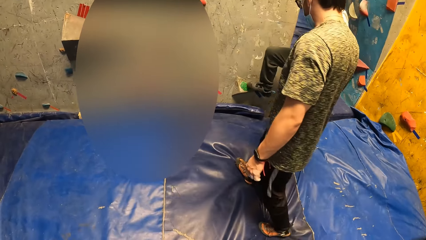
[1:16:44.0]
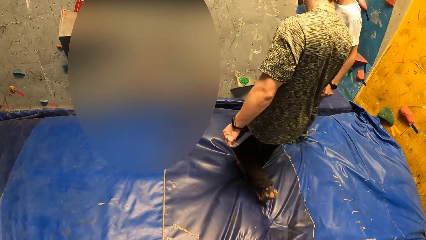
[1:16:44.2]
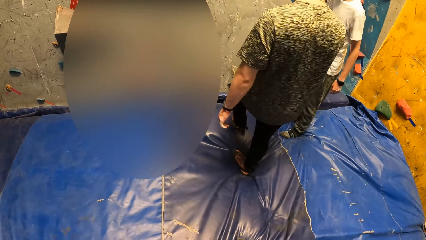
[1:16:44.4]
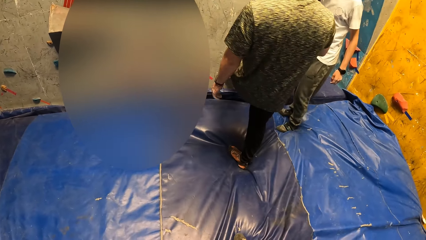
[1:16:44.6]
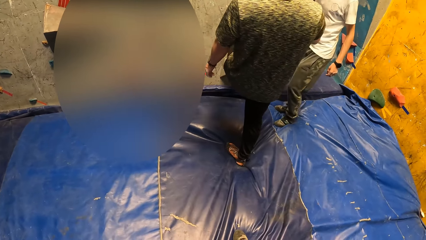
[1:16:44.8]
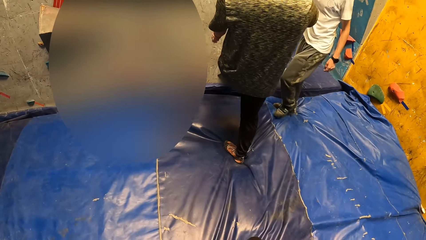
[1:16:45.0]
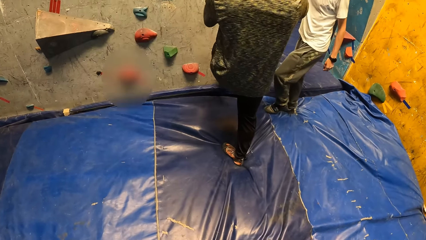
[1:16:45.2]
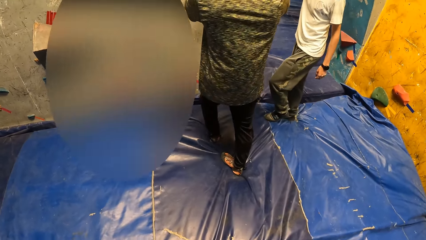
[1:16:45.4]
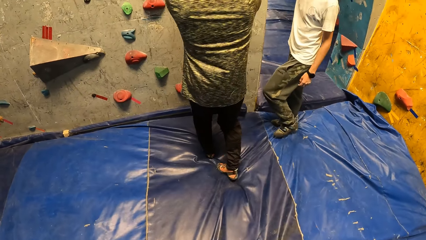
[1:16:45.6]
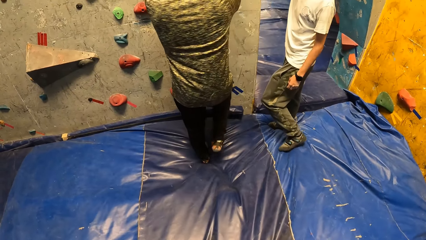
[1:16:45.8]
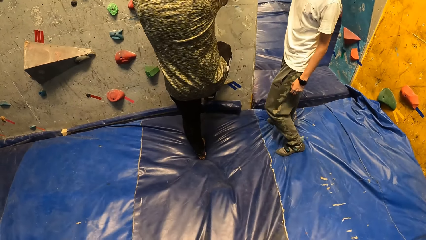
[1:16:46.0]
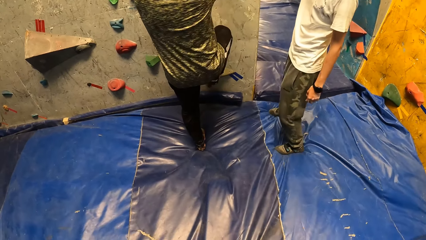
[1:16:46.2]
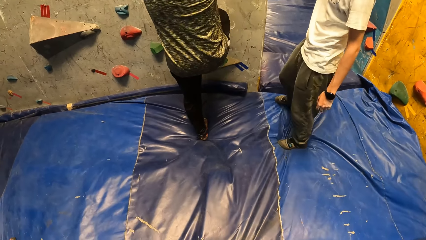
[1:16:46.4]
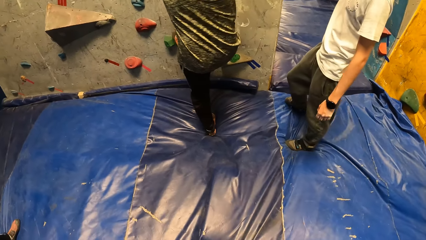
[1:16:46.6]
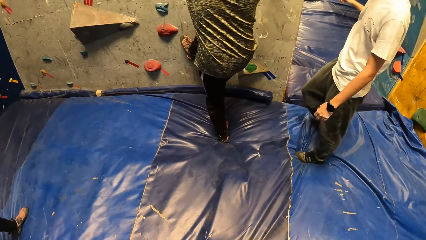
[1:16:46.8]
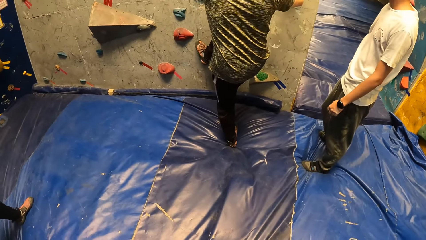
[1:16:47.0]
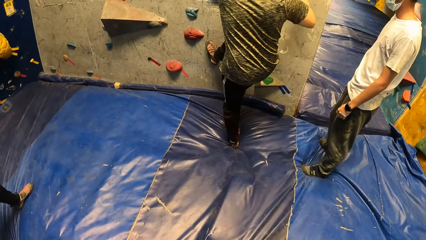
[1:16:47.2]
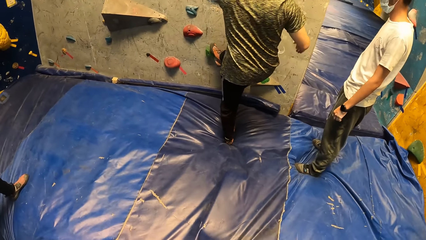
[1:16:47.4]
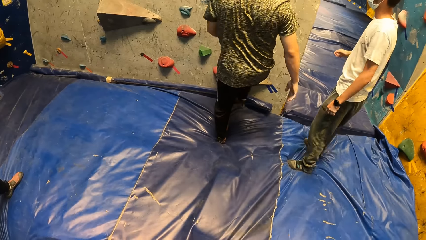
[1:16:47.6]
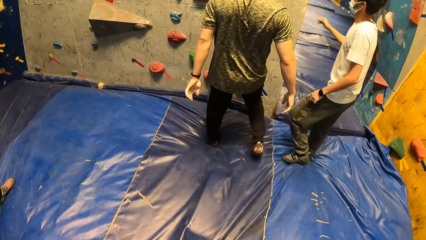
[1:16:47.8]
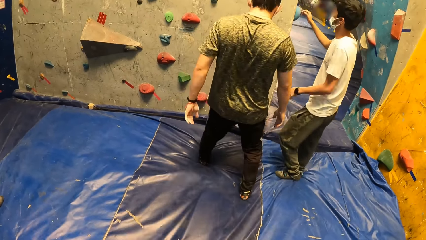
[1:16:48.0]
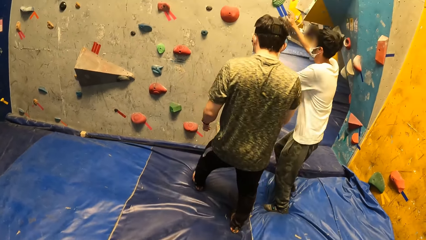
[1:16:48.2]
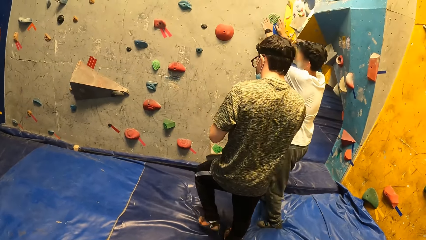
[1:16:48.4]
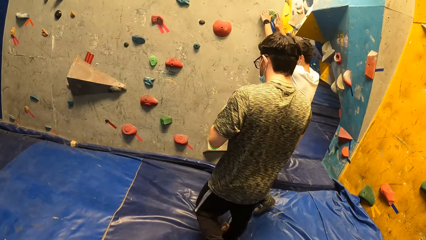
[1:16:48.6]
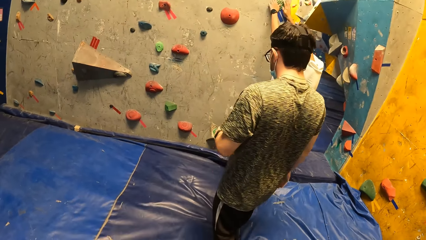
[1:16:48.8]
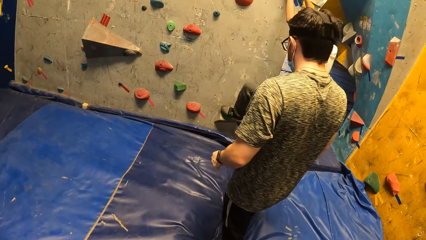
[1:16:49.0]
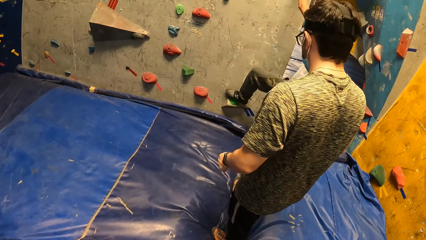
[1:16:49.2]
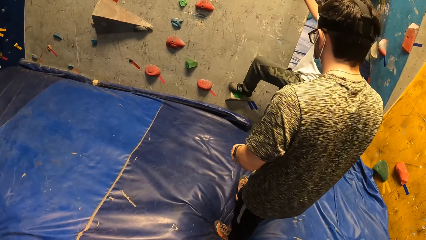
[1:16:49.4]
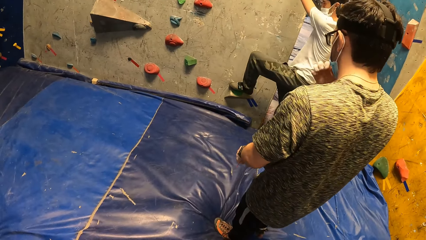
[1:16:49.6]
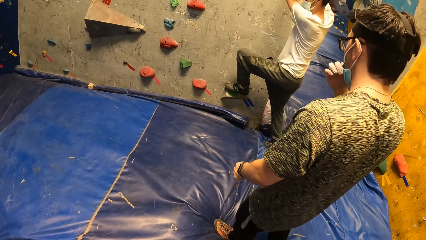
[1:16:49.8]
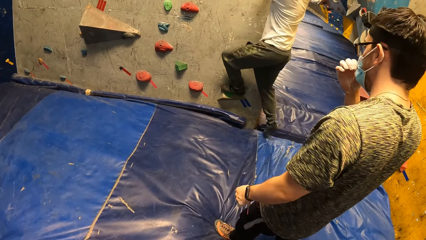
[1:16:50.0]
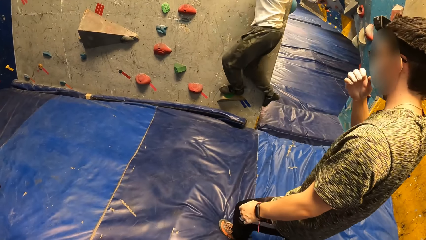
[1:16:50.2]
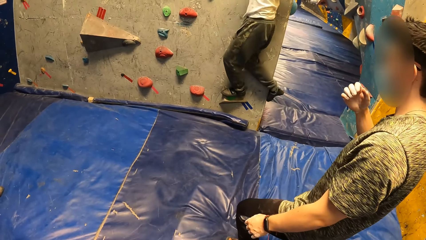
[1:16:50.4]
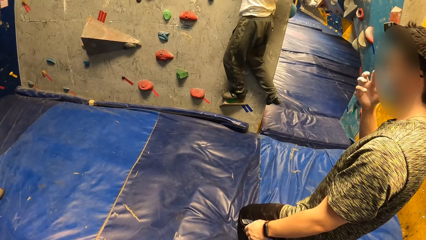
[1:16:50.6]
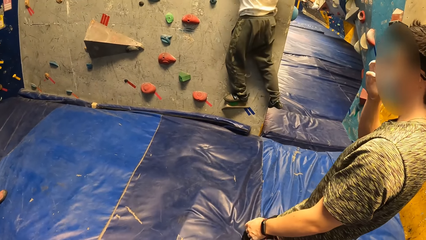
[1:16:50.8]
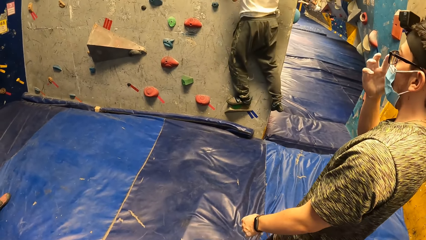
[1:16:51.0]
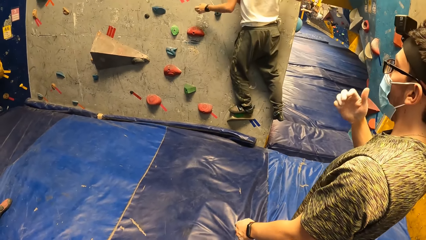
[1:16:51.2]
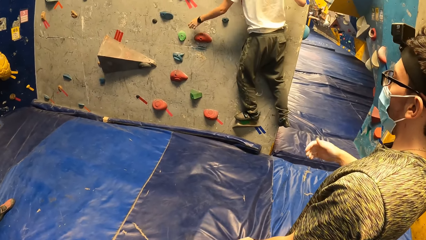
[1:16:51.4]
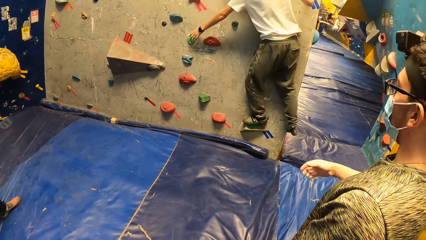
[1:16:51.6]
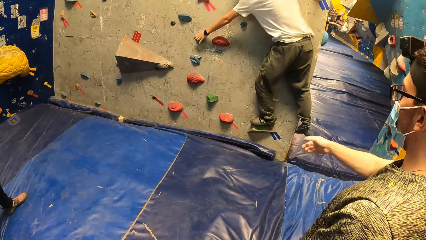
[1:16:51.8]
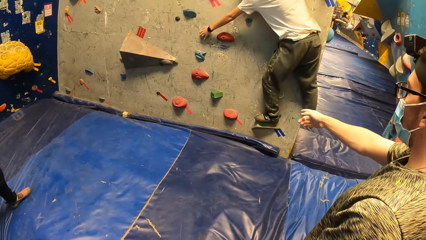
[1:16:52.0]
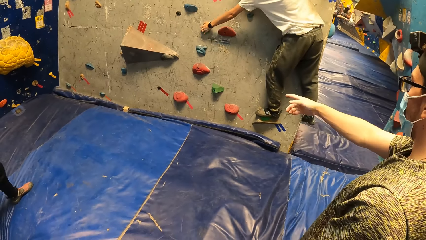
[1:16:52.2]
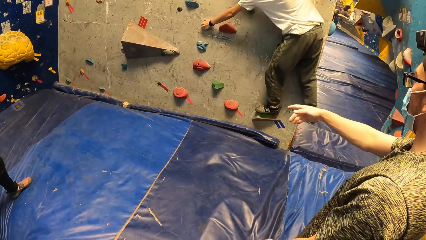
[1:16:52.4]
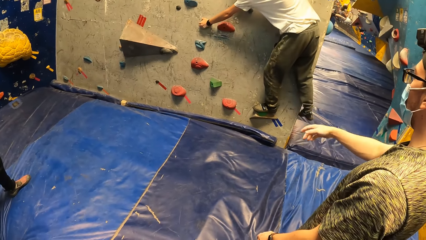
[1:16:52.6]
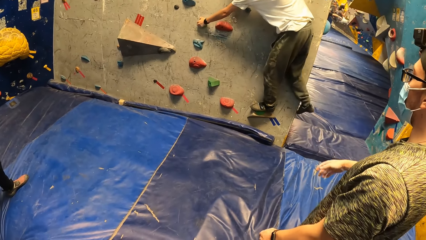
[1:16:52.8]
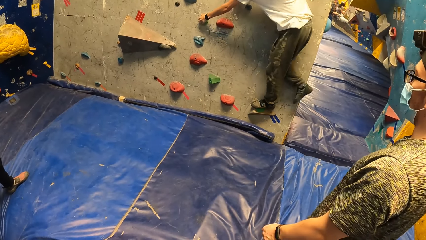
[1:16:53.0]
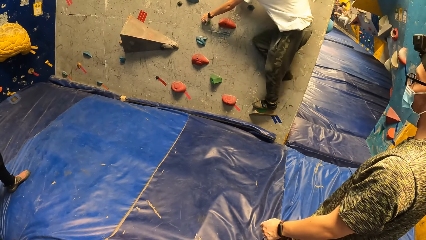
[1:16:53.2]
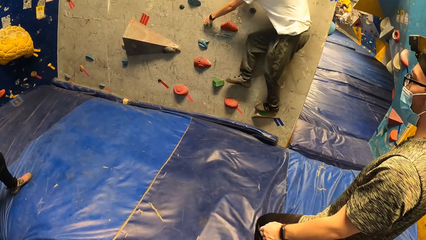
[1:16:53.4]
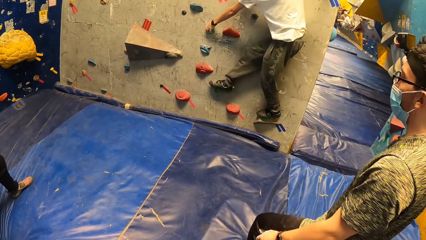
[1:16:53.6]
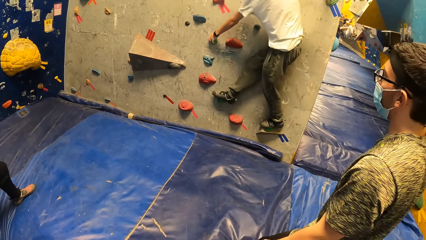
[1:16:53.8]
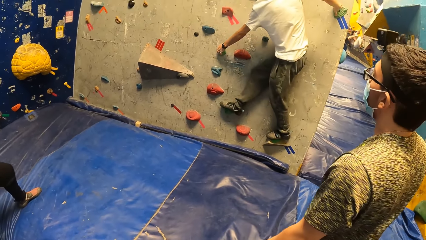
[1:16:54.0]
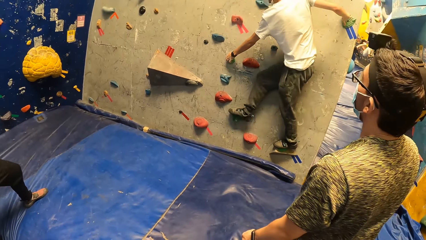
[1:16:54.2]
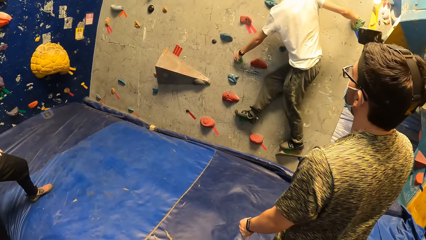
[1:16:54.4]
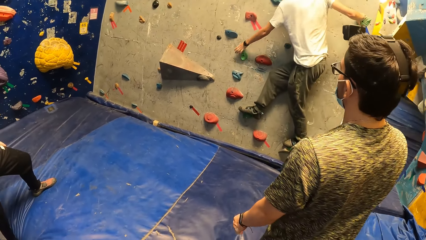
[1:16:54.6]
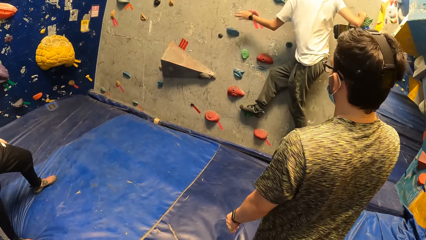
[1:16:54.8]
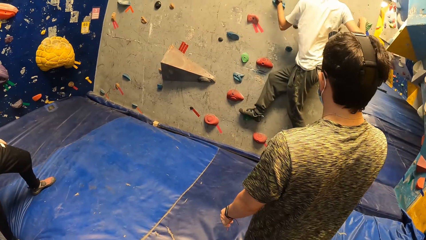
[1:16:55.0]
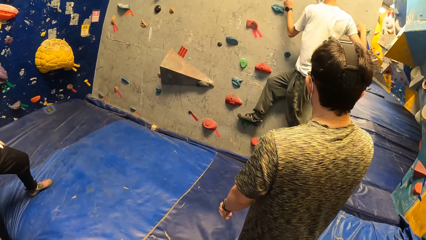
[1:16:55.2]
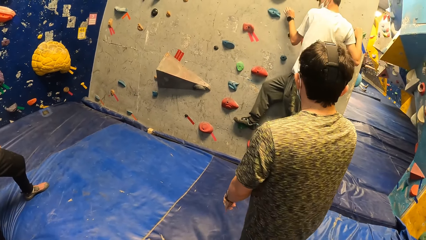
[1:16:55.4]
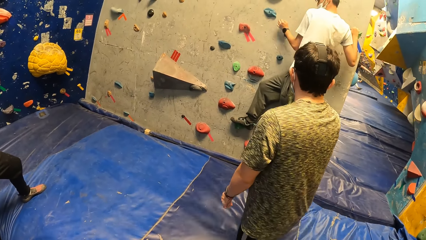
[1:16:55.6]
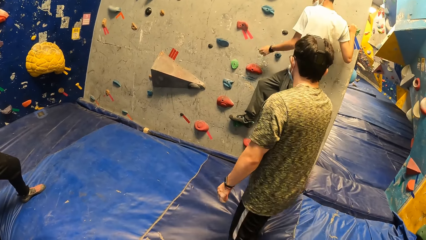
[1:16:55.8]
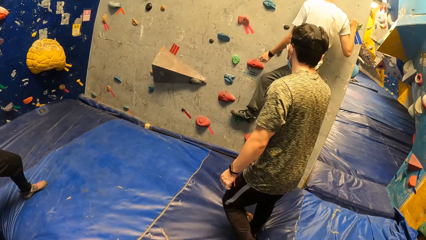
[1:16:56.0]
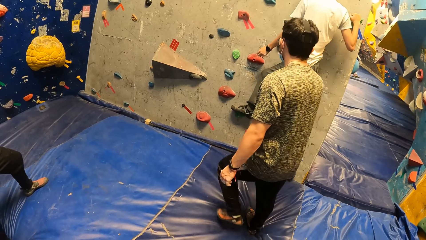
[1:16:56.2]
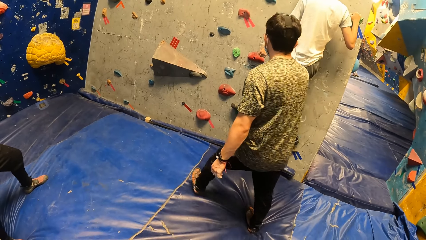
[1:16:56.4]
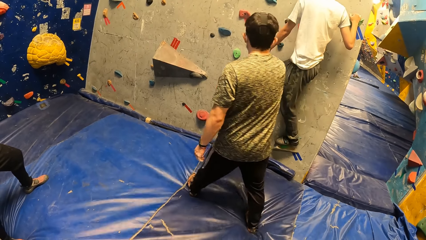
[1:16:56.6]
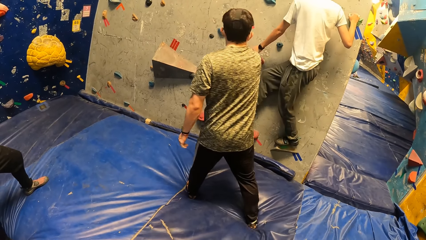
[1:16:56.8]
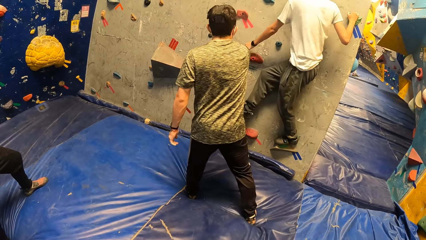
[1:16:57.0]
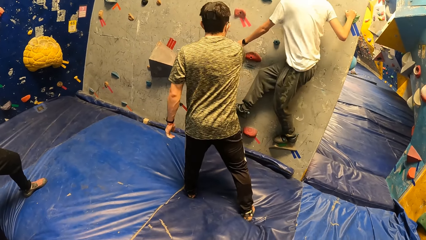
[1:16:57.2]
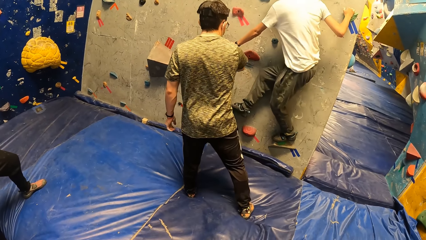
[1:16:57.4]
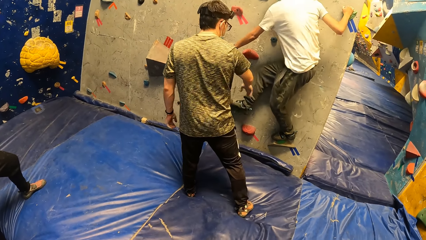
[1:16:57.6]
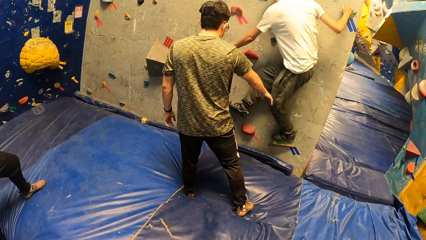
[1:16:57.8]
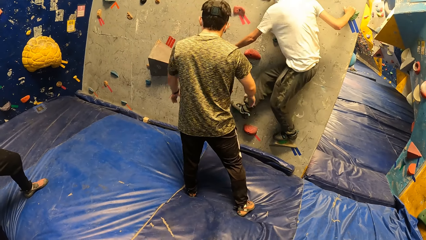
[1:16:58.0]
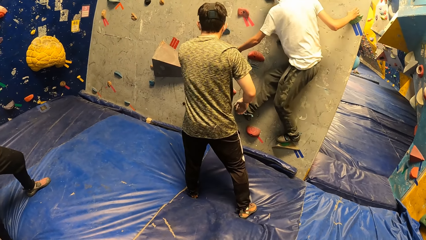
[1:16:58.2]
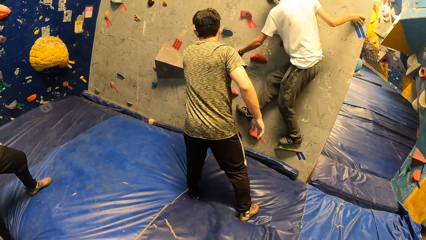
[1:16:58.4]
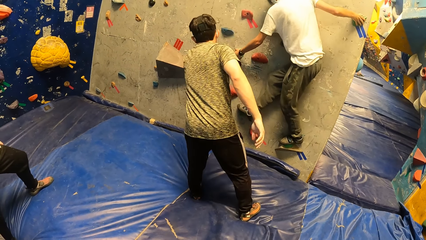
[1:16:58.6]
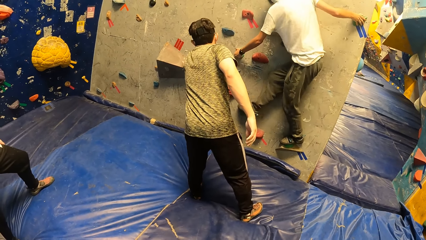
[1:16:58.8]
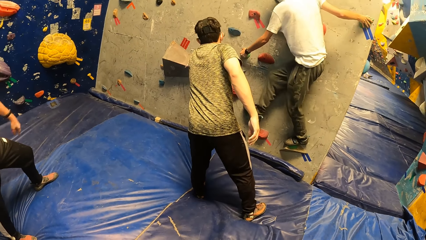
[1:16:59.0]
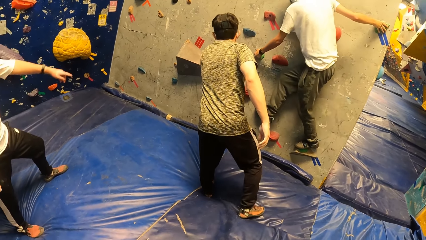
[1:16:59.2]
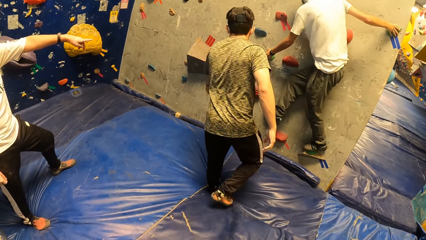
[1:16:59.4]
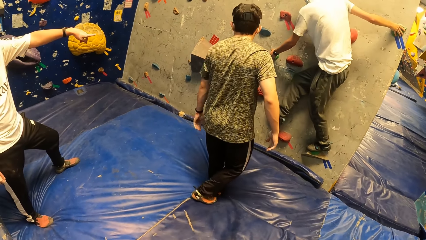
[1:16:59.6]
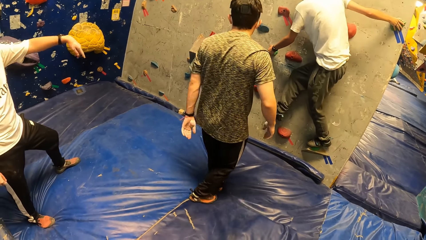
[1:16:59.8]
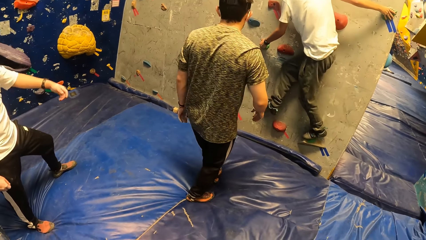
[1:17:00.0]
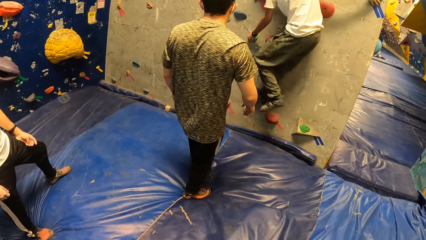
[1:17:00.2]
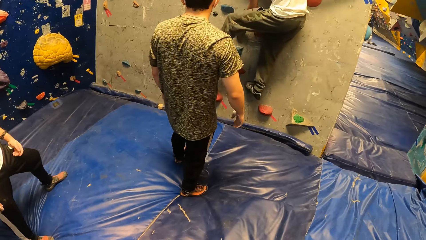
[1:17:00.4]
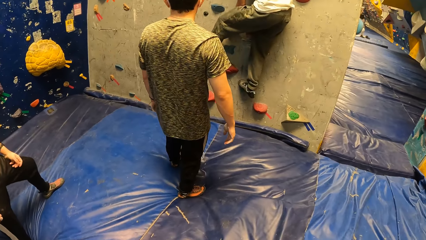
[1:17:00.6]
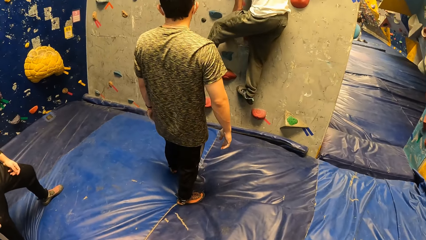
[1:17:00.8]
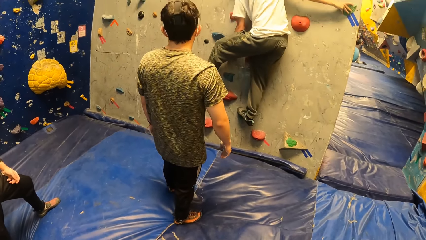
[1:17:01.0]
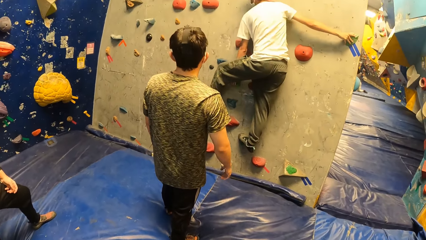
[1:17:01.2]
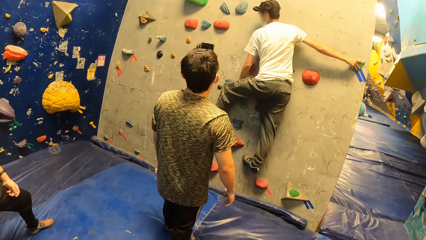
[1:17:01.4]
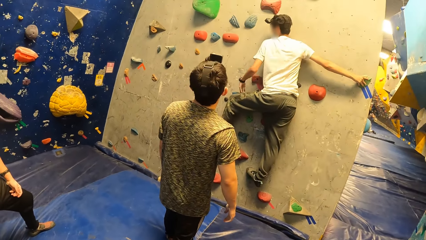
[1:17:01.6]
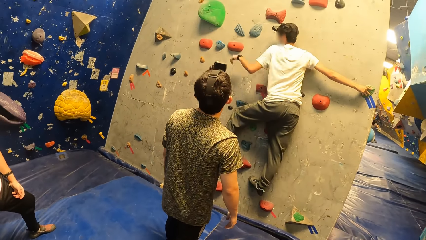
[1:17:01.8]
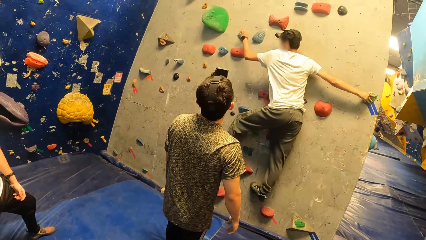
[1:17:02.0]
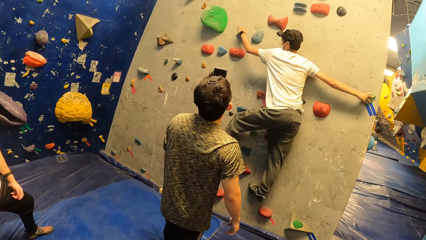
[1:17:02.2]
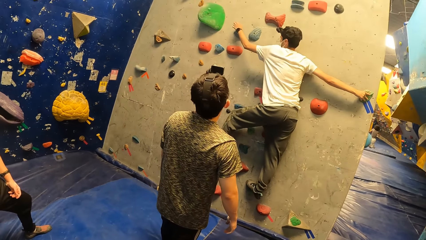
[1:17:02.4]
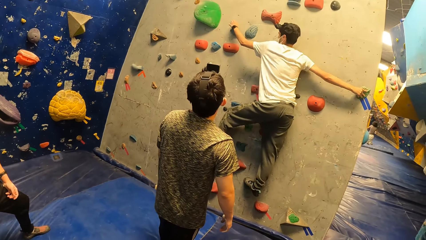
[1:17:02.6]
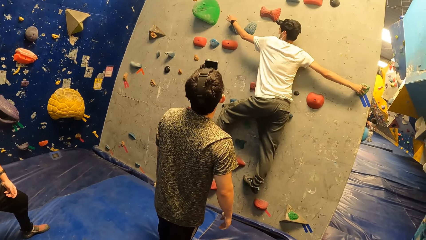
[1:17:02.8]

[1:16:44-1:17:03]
A man touches the climbing wall with both hands. Another man climbs the climbing wall. The camera wearer looks around. The first man touches his face with his right hand. He touches his face with his right hand again. The first man interacts with the other man. A third man interacts with the first man.
